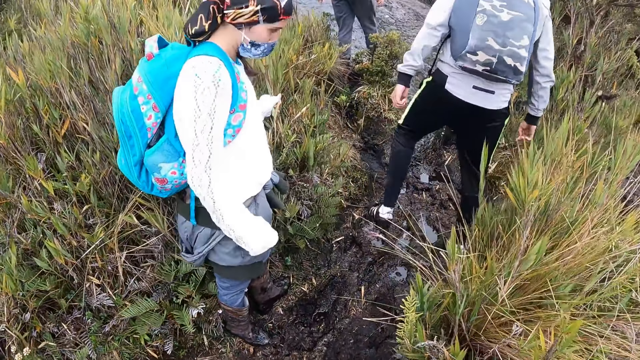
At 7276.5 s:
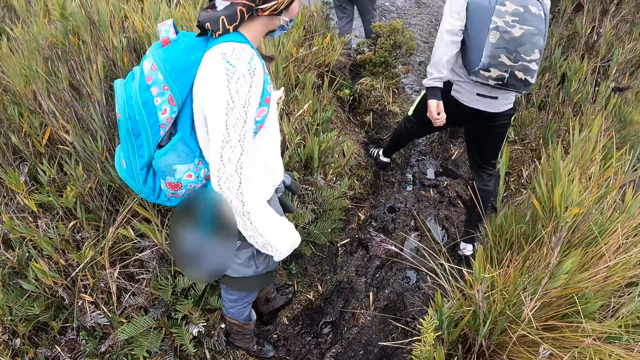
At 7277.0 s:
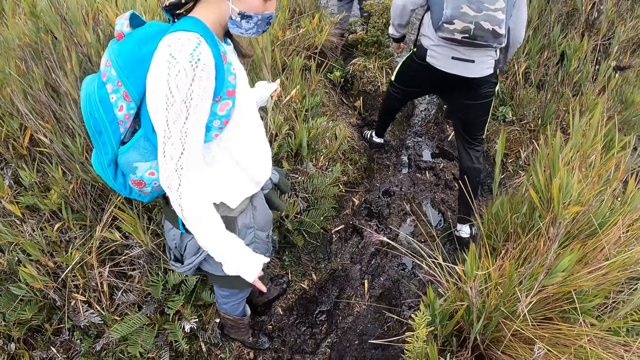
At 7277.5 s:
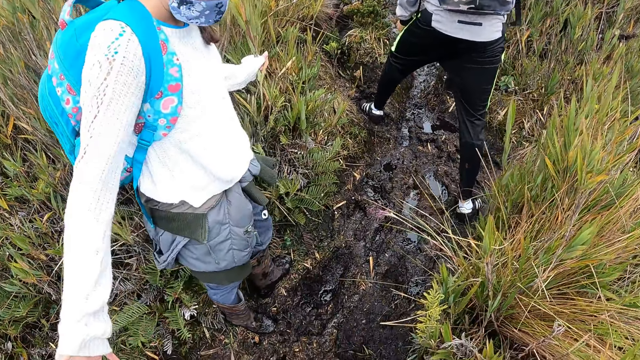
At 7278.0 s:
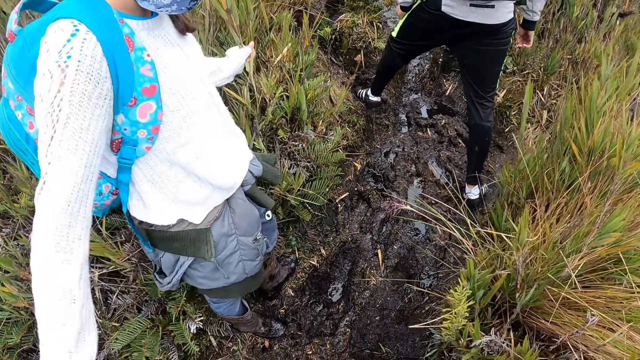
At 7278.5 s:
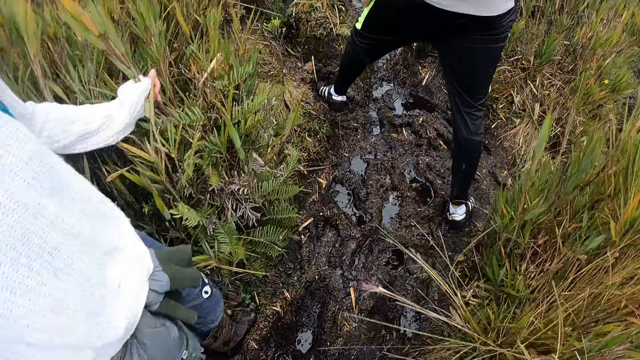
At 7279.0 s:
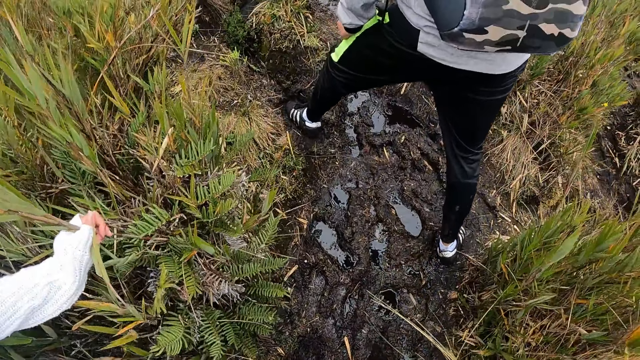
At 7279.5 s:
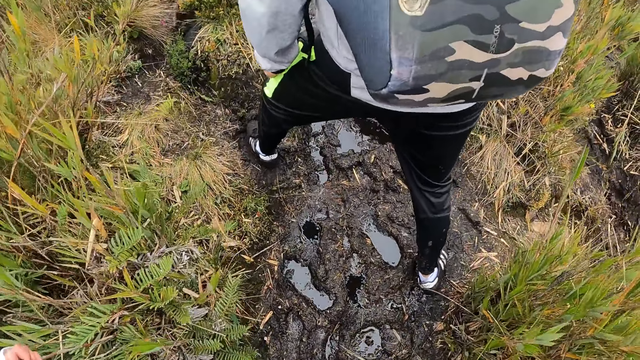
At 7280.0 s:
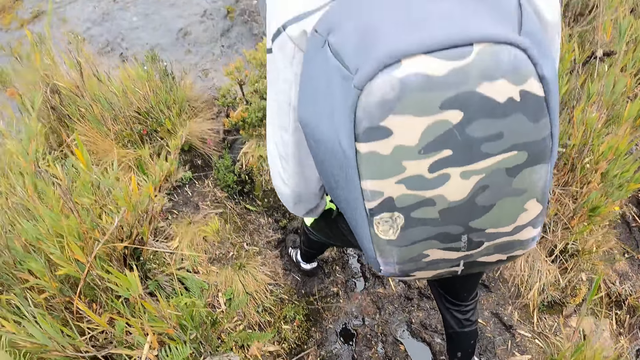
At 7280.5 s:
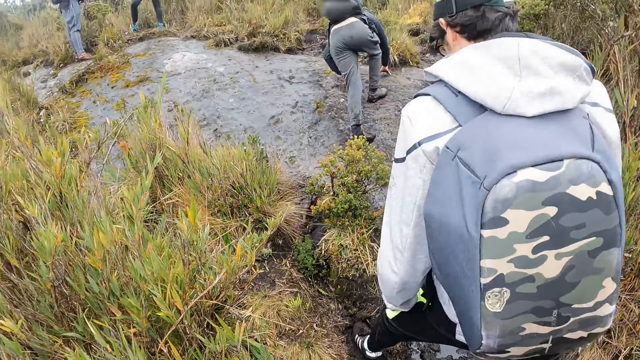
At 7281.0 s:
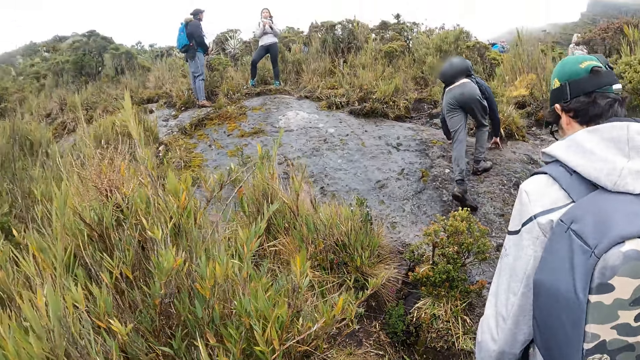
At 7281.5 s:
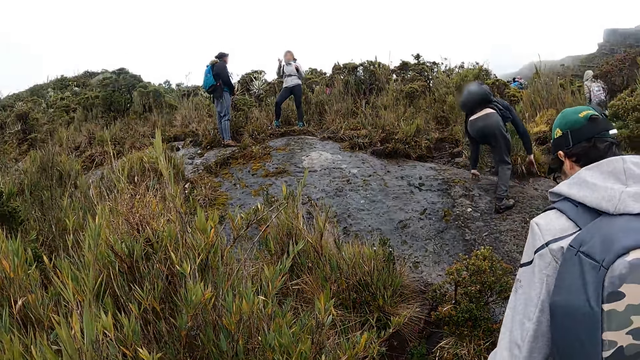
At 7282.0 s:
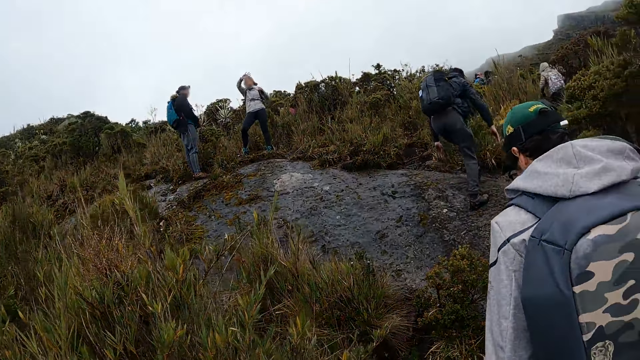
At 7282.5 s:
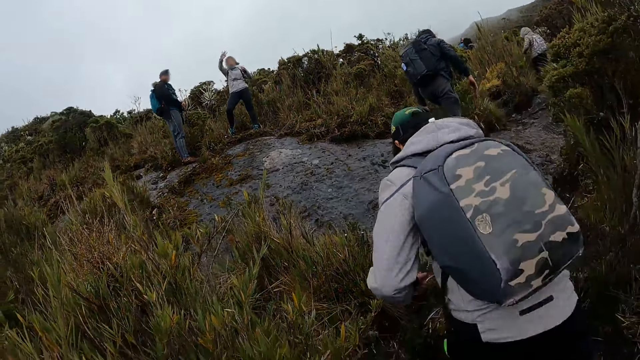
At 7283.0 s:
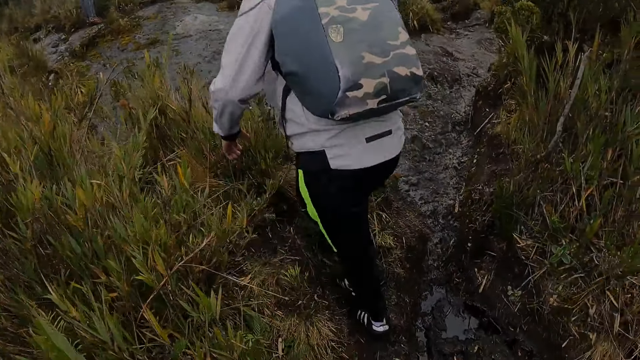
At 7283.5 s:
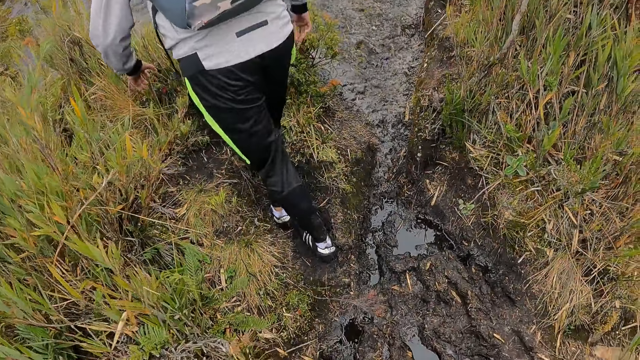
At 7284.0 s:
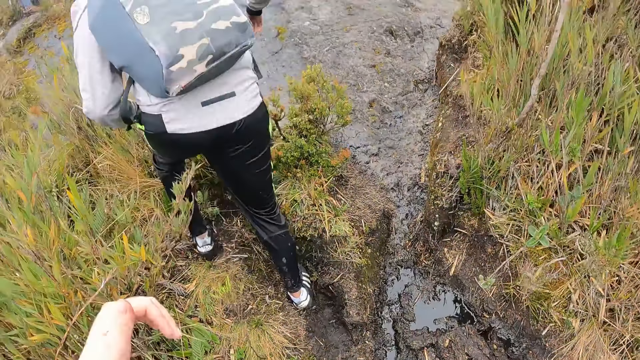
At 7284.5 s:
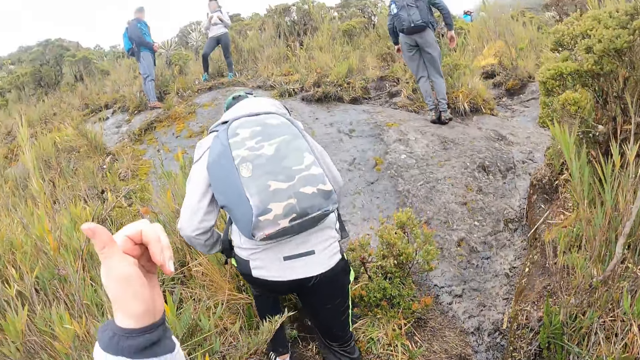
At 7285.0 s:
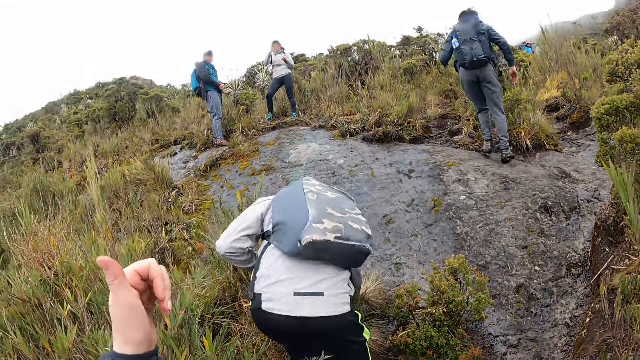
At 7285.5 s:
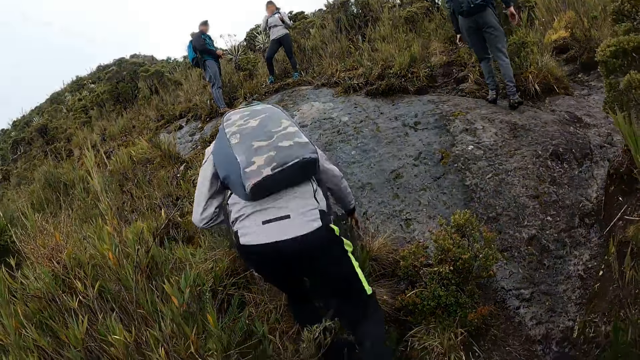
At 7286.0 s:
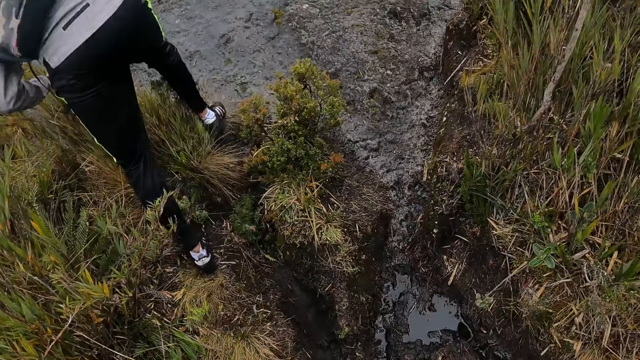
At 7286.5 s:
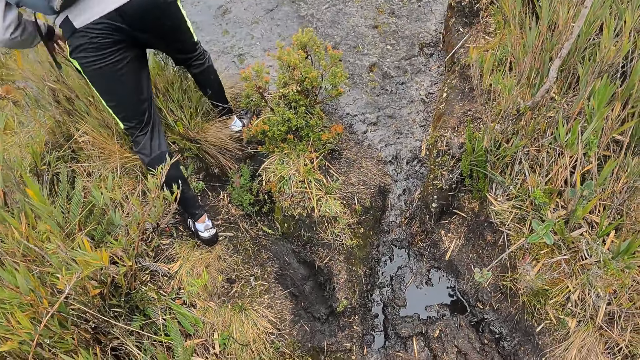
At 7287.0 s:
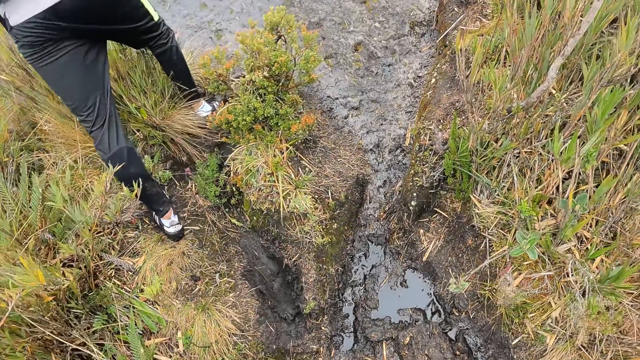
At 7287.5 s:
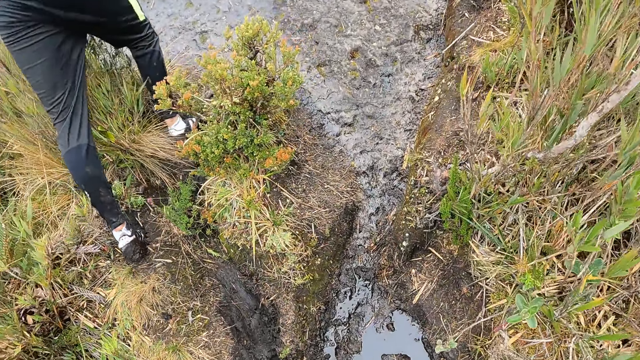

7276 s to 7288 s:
The camera wearer climbs up the mountain. She holds up a thumbs up with her left hand.

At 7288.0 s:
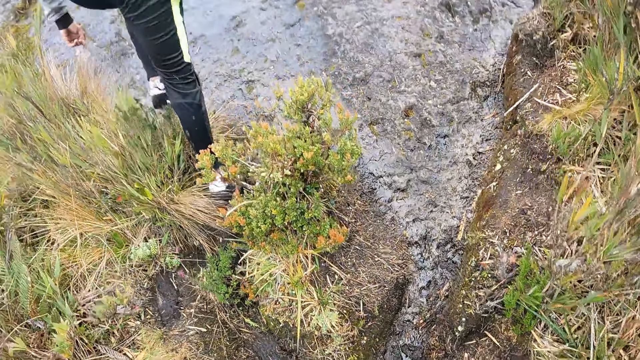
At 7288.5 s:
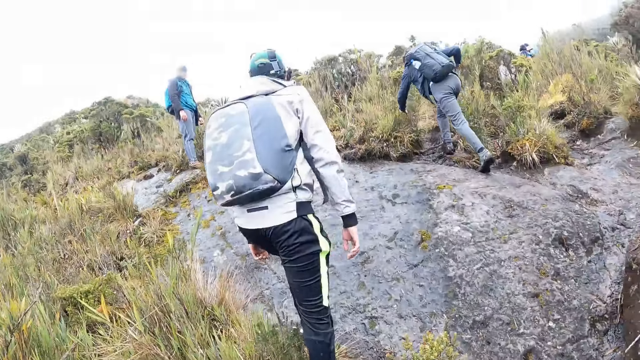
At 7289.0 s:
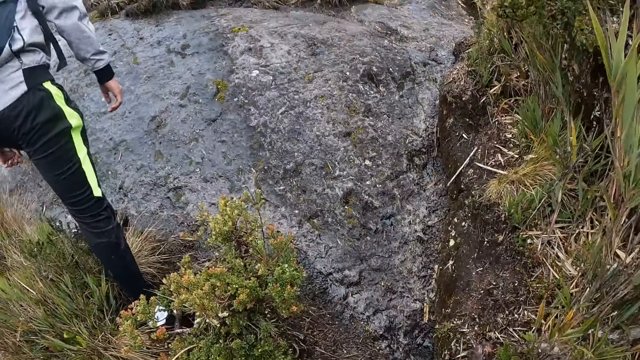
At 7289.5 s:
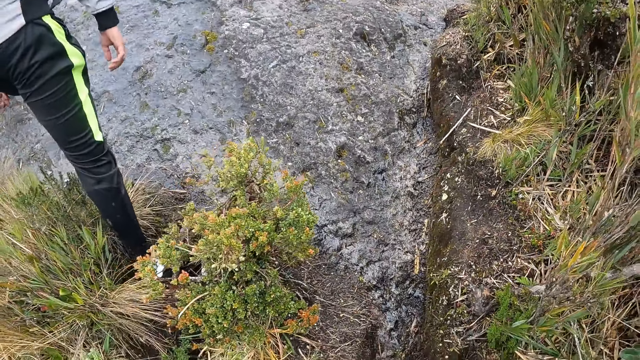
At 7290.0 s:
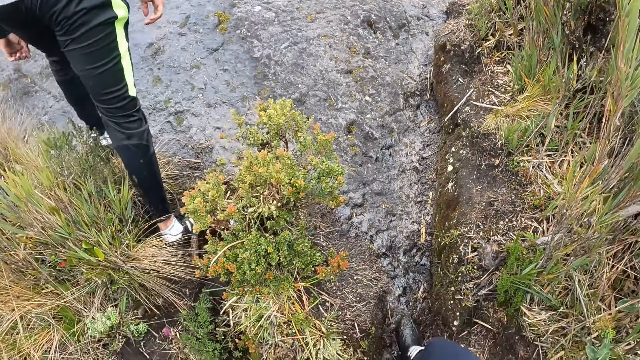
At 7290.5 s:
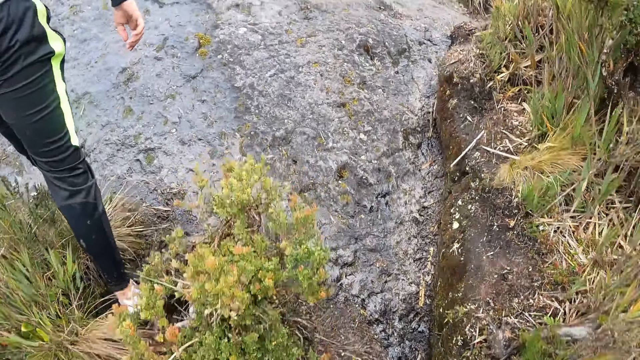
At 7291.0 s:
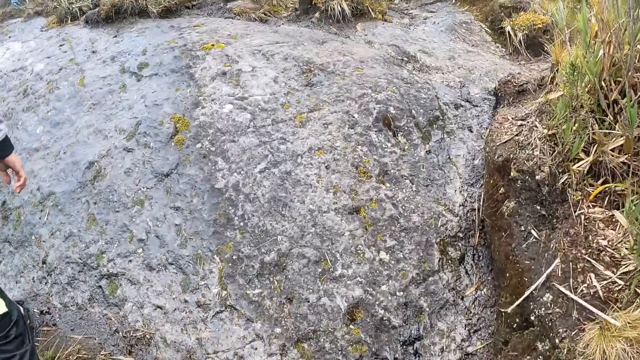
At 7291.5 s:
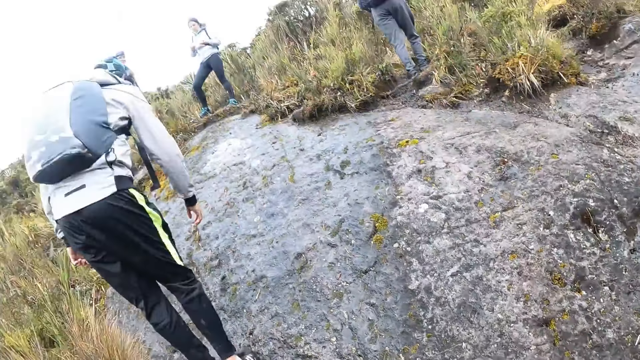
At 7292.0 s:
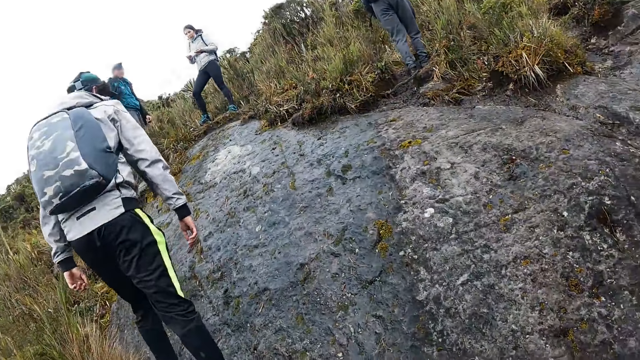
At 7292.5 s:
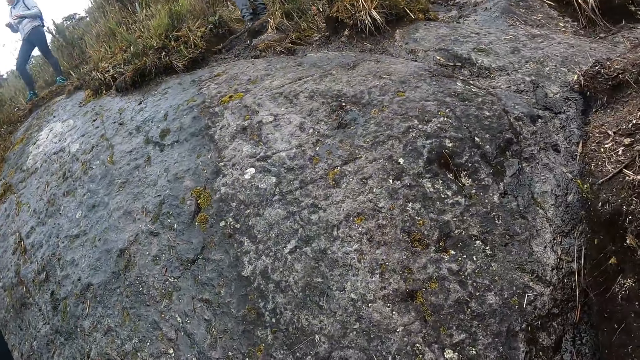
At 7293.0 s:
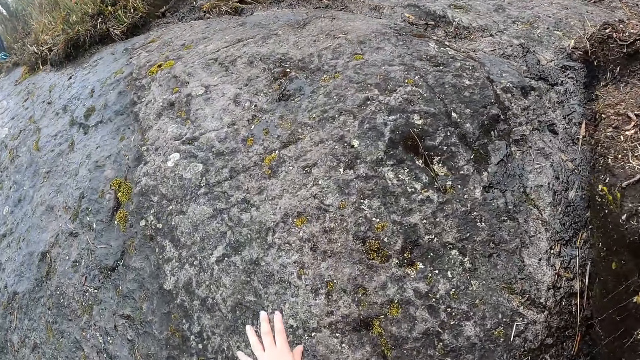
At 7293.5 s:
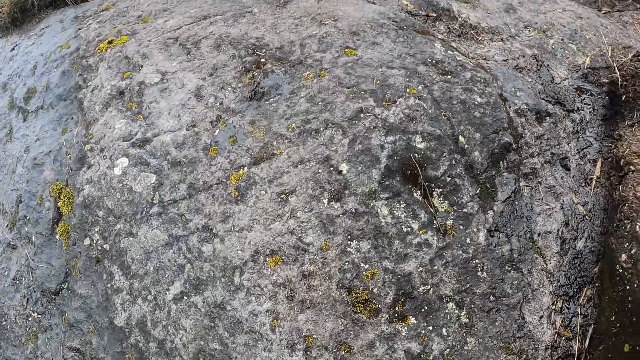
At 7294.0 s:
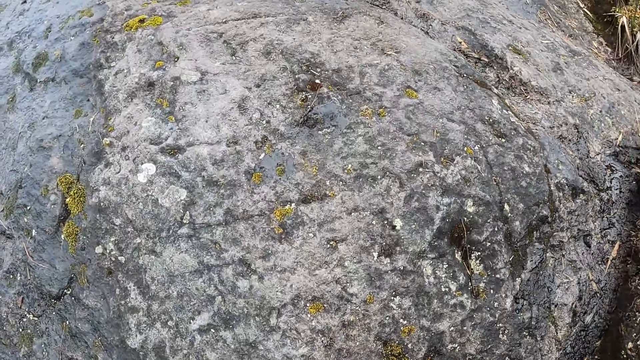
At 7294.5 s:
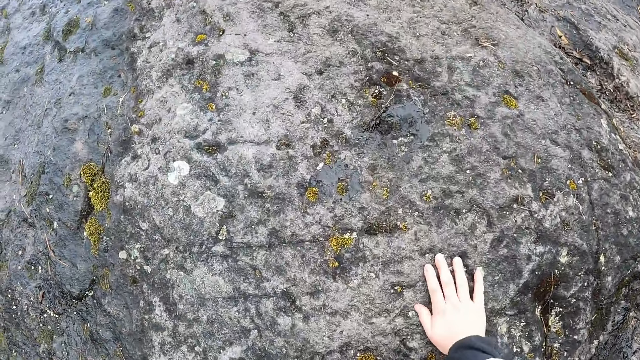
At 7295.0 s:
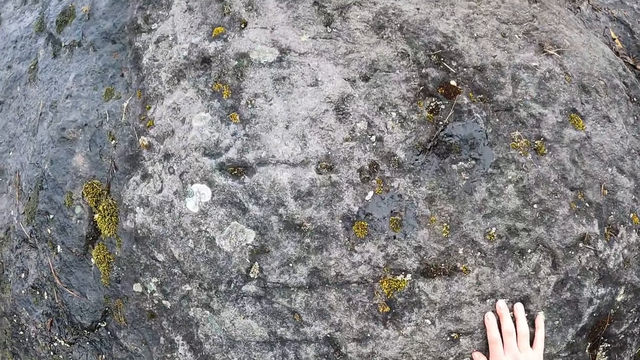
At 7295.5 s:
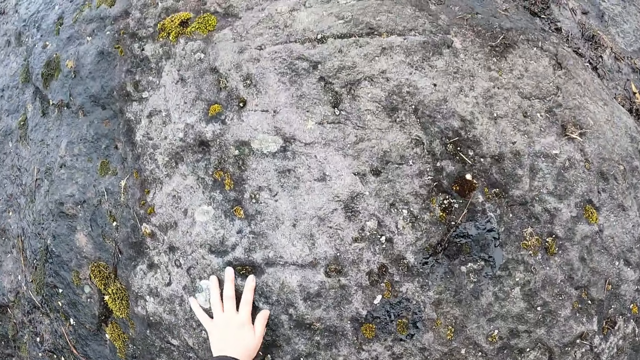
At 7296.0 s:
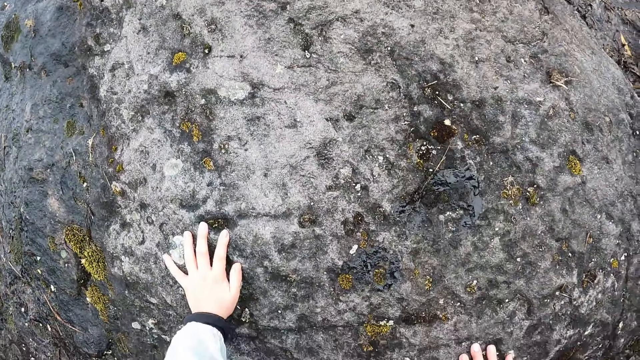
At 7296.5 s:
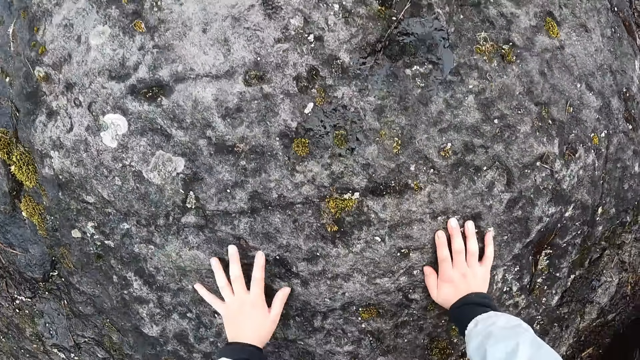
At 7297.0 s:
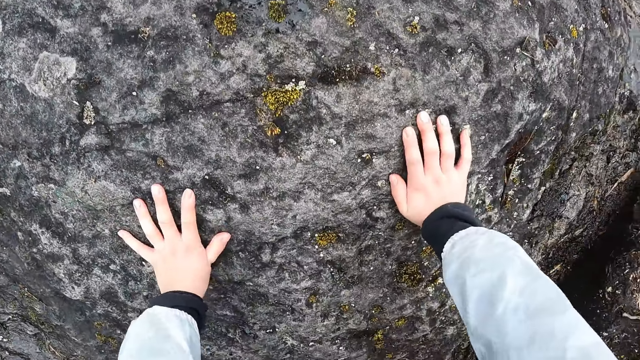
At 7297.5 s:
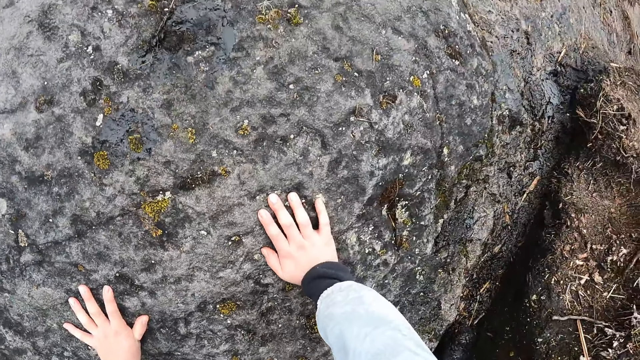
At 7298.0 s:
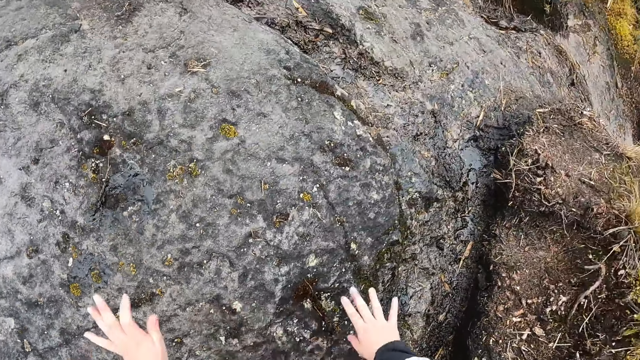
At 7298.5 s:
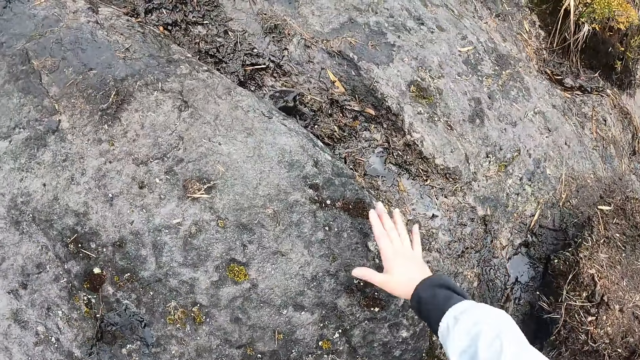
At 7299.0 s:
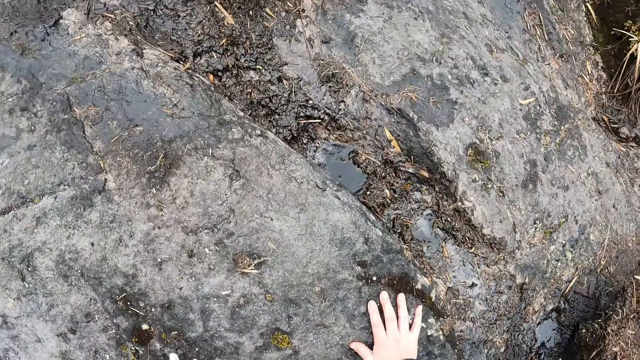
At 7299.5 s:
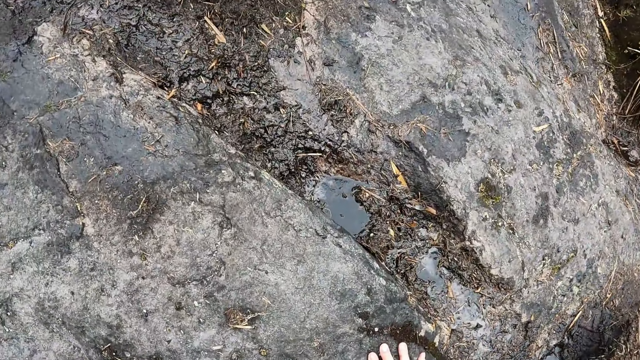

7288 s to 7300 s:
The camera wearer lifts the hand up. They climb a rock with both hands. They touch the ground with the hands.
